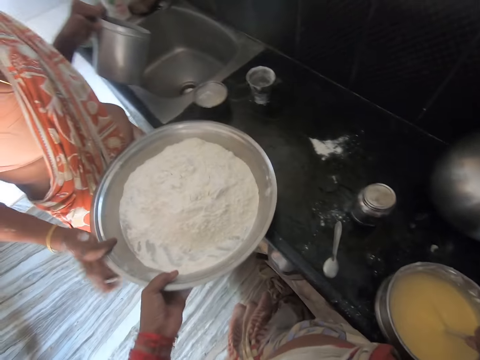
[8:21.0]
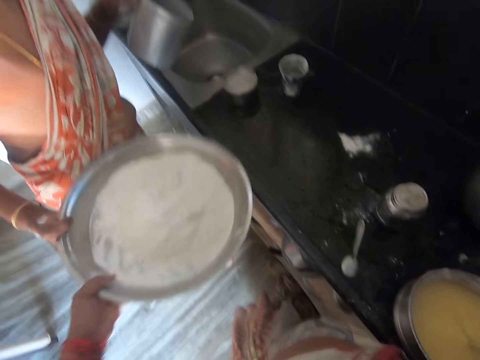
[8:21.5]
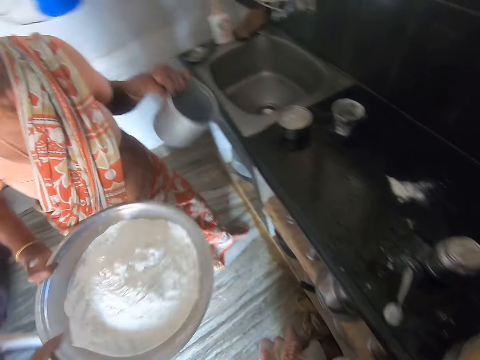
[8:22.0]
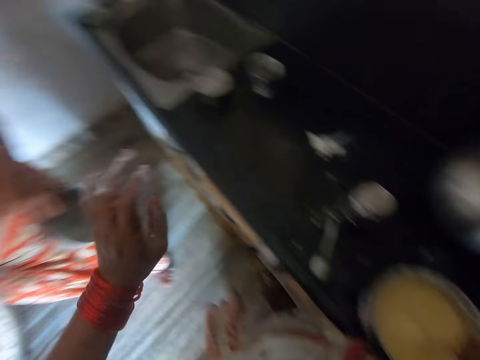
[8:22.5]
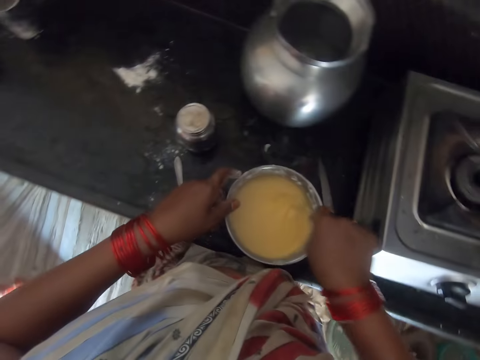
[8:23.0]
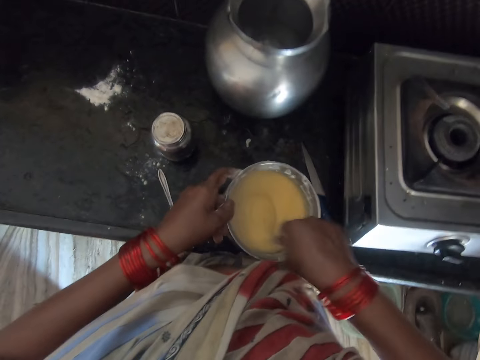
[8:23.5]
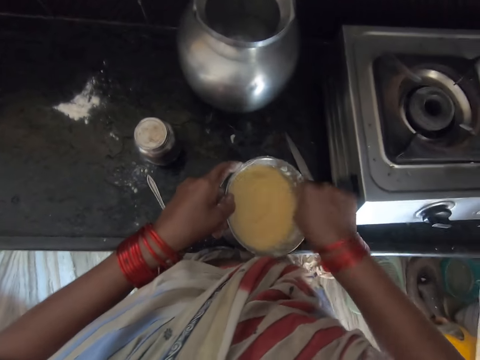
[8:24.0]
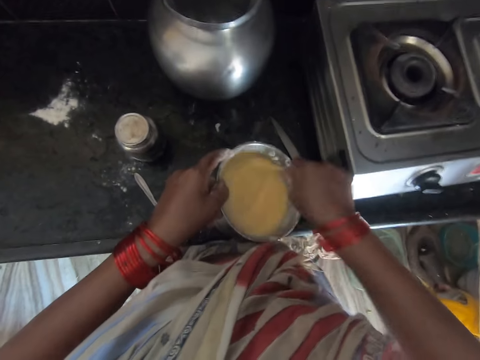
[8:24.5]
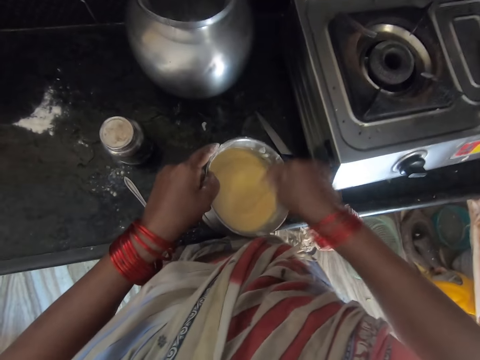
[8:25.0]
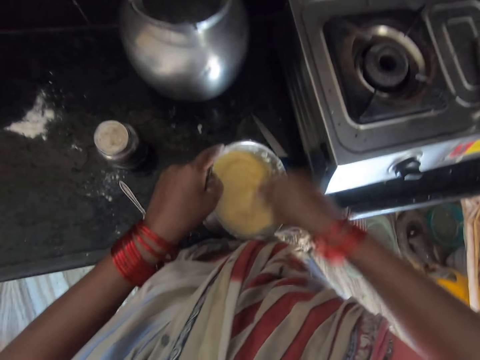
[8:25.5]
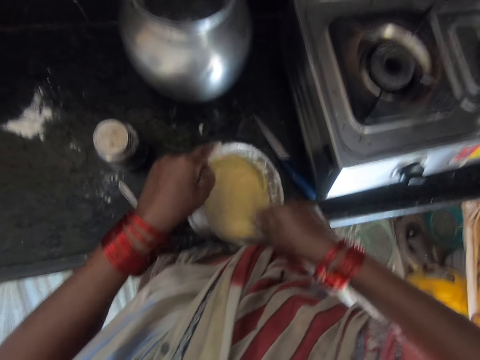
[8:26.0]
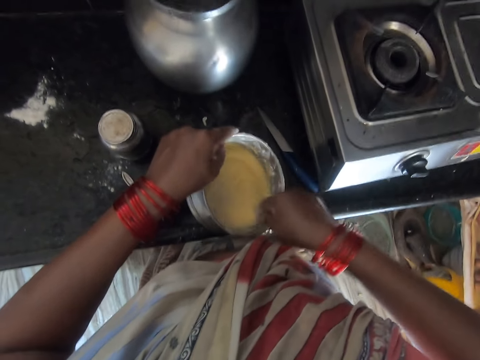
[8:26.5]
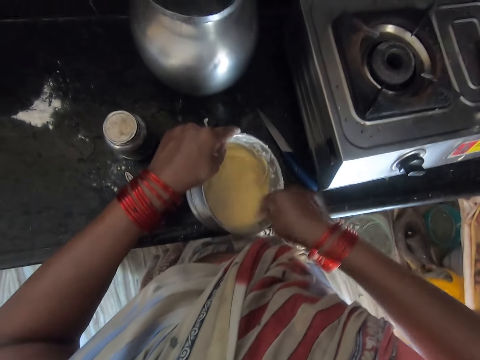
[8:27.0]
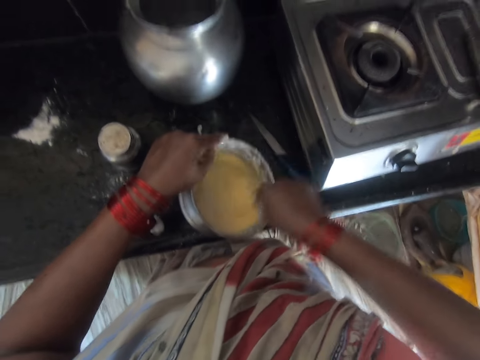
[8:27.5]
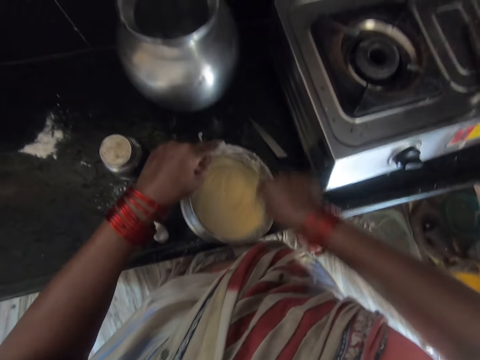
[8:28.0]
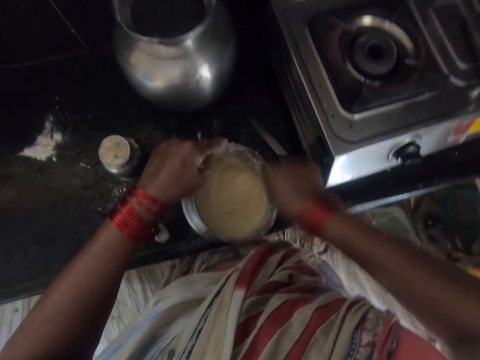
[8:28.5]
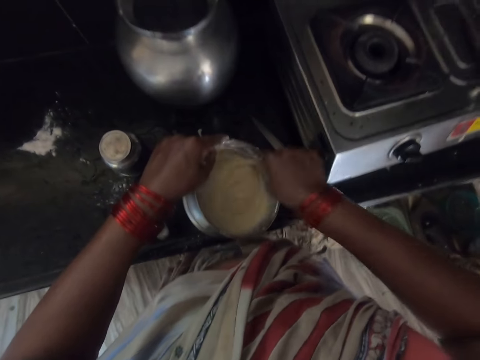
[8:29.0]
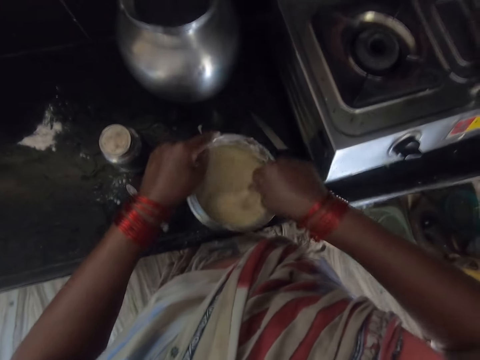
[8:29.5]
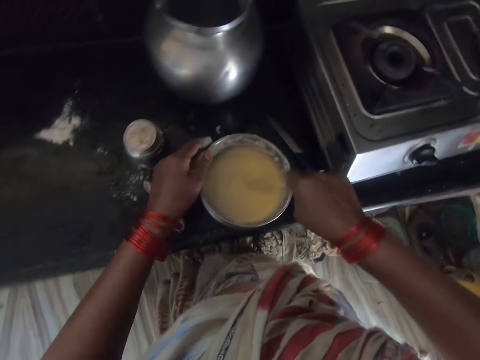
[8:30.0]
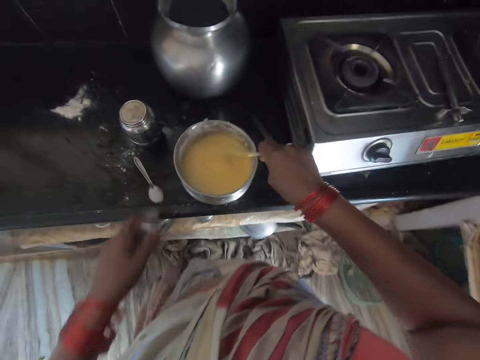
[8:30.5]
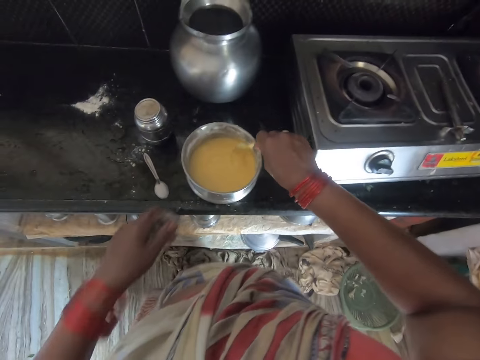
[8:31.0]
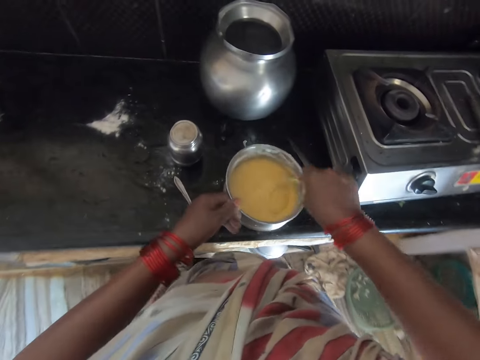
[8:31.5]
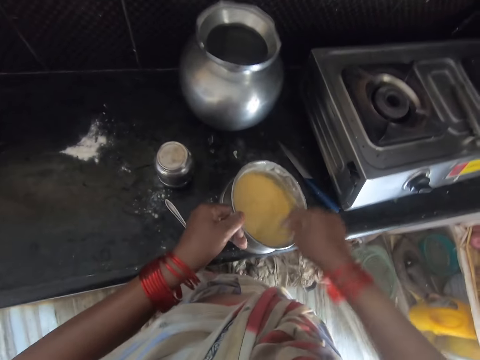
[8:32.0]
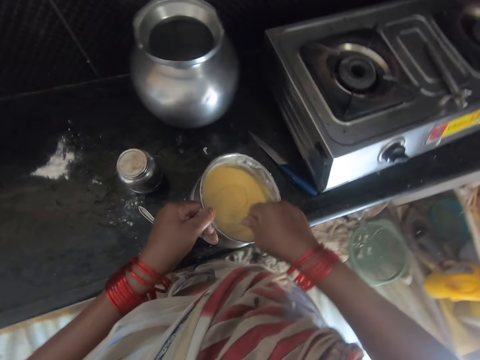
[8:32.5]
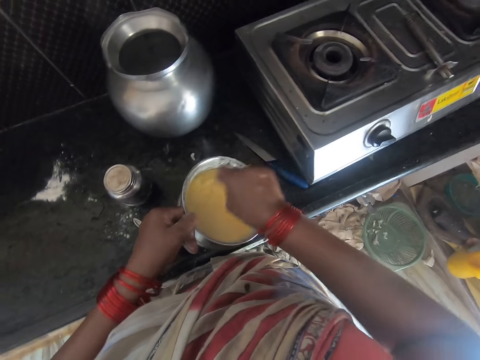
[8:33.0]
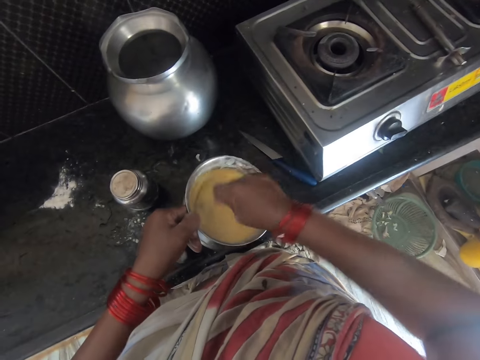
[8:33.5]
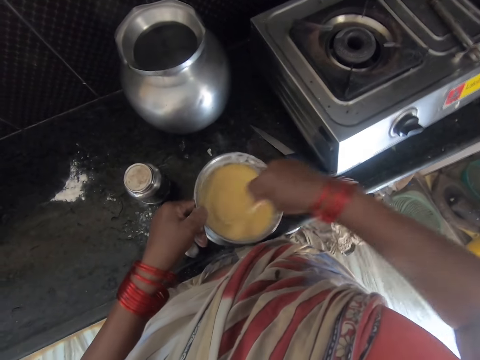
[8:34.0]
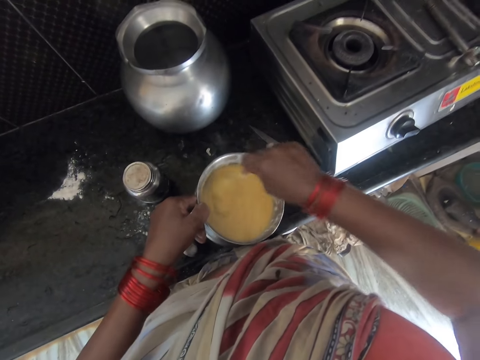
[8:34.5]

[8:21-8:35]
The camera wearer lifts the tray off the counter. They give the tray to the woman. They stir the flour mixture. The woman walks away. The camera wearer puts their left hand on the bowl. They stir the flour mixture. They take their left hand off the bowl. They stop to whisk. They move back from the mixture. They start to whisk and put their left hand on the bowl.

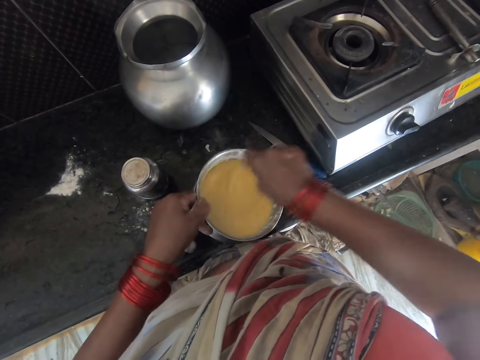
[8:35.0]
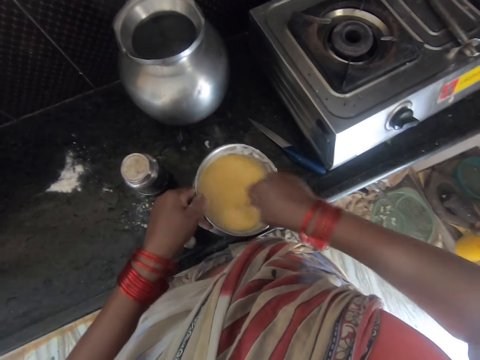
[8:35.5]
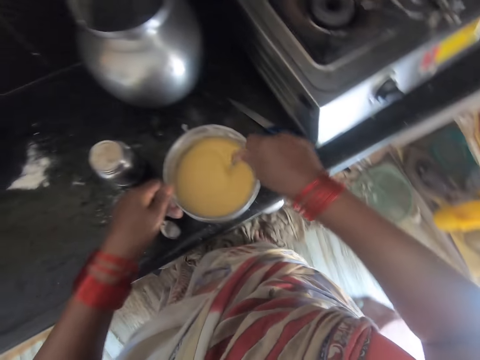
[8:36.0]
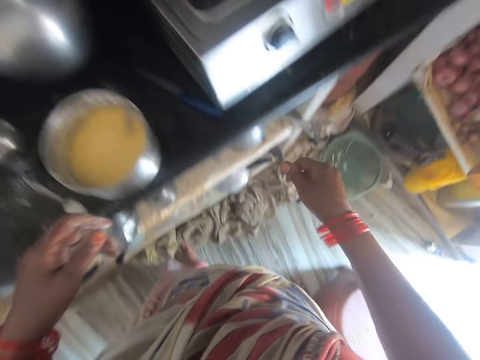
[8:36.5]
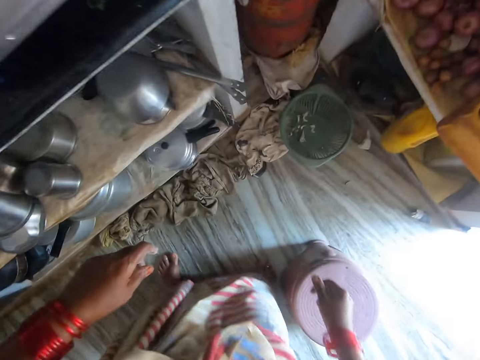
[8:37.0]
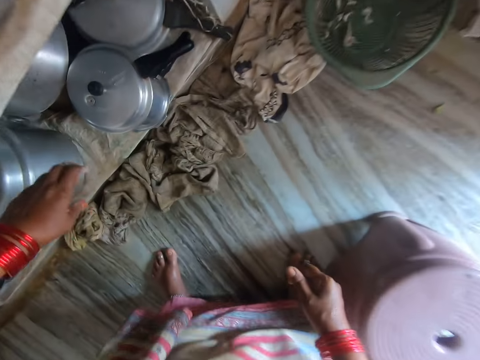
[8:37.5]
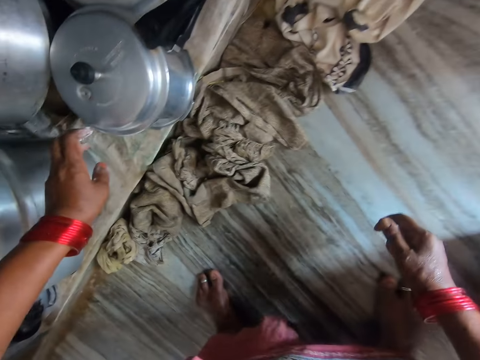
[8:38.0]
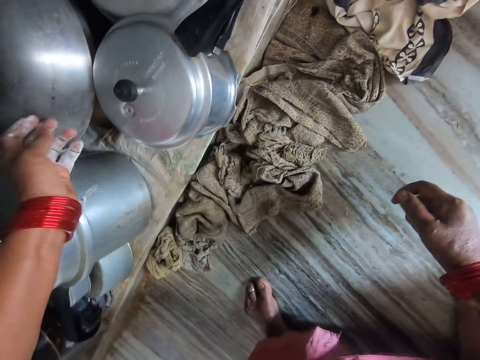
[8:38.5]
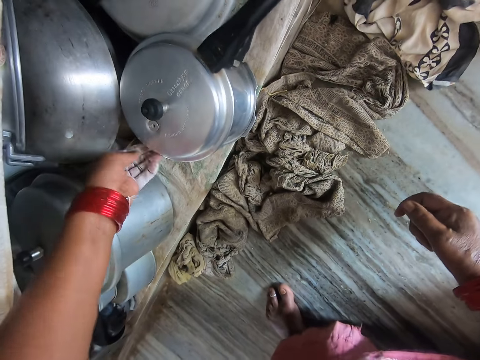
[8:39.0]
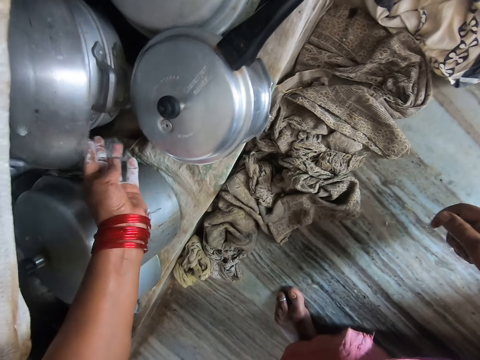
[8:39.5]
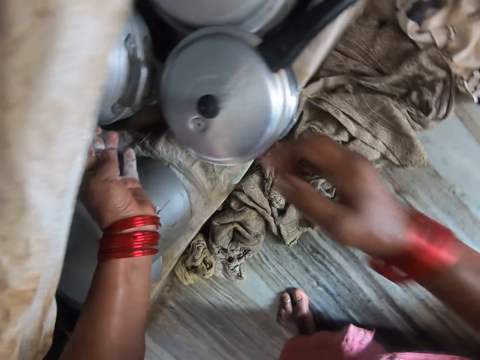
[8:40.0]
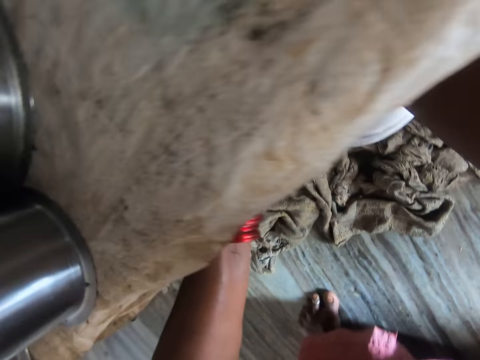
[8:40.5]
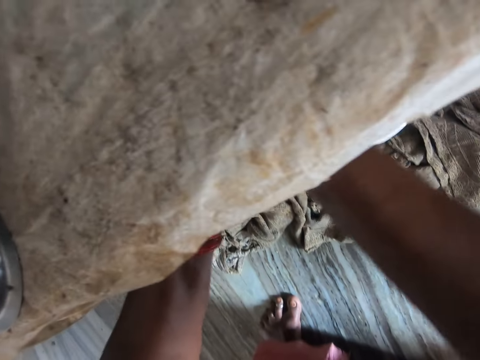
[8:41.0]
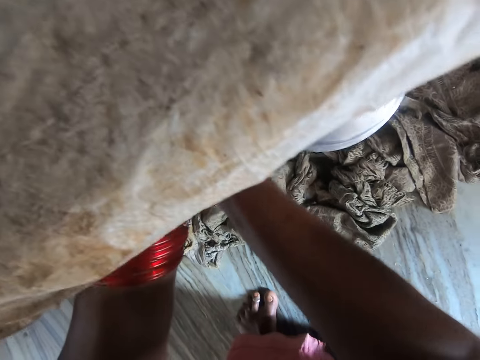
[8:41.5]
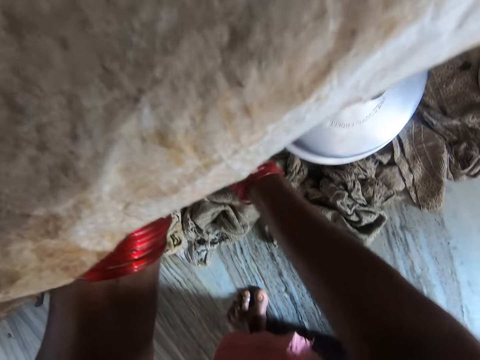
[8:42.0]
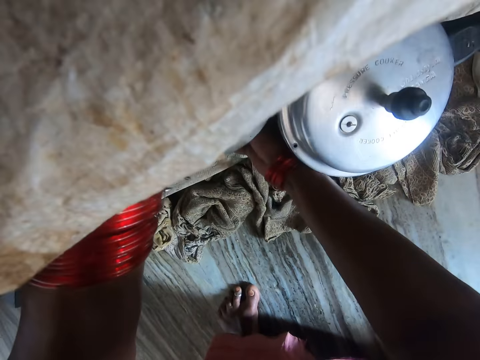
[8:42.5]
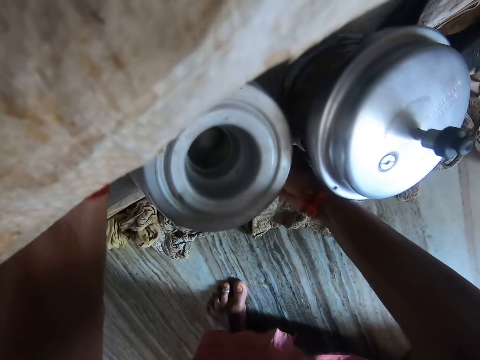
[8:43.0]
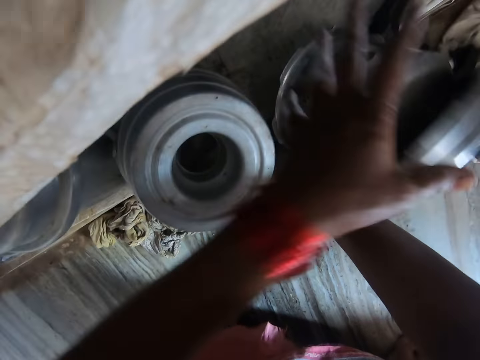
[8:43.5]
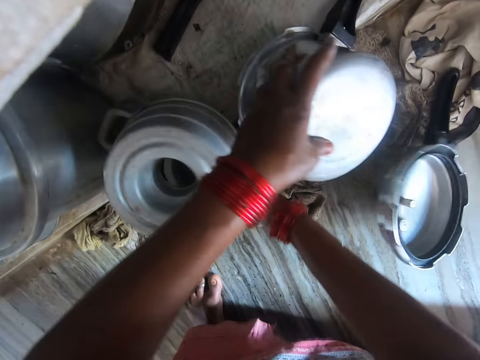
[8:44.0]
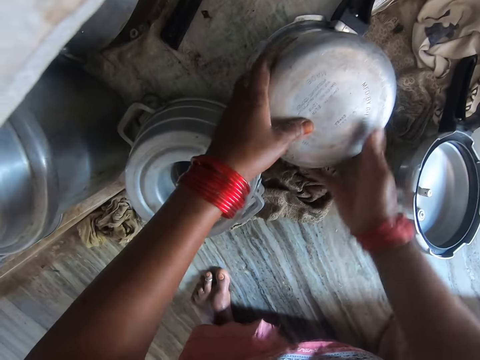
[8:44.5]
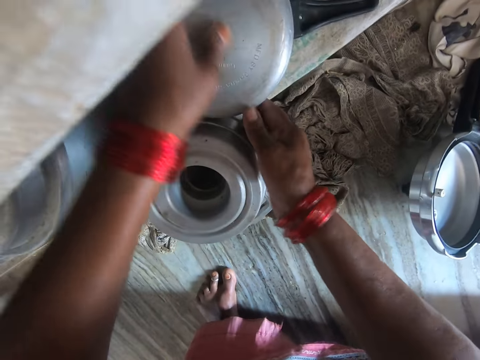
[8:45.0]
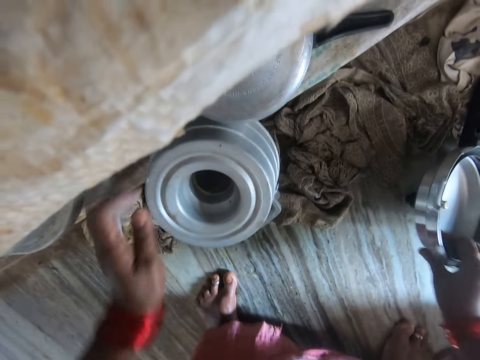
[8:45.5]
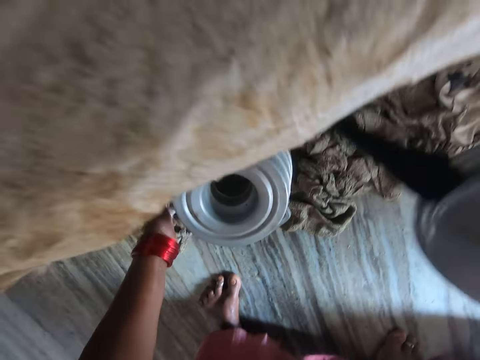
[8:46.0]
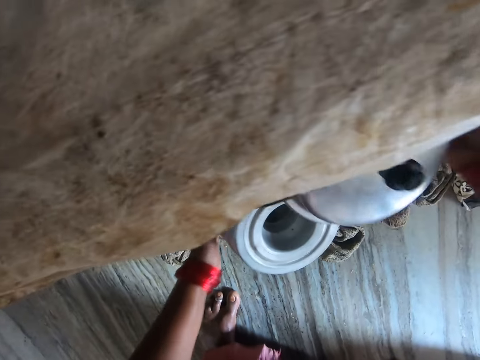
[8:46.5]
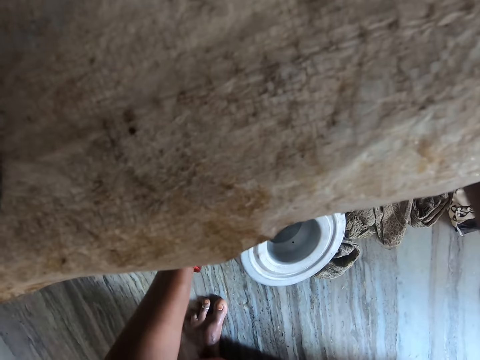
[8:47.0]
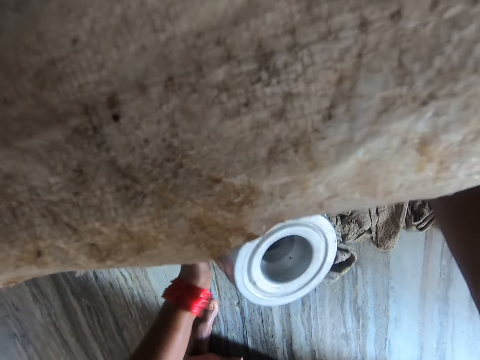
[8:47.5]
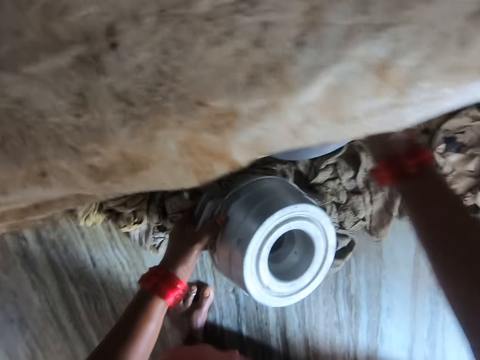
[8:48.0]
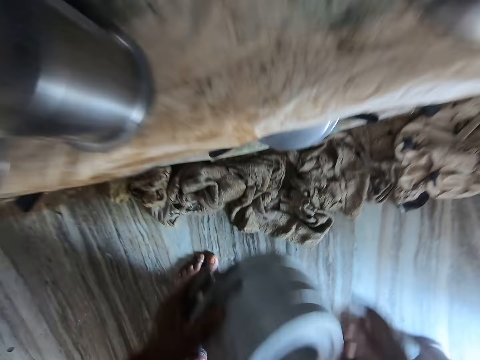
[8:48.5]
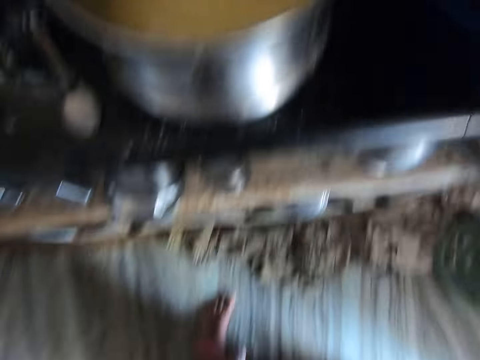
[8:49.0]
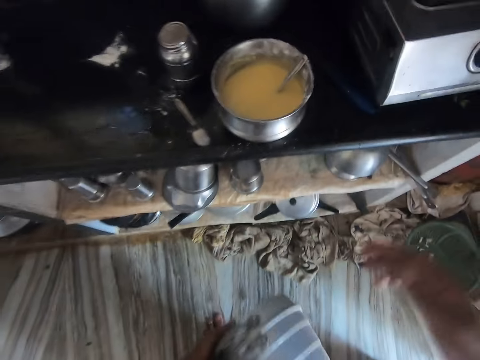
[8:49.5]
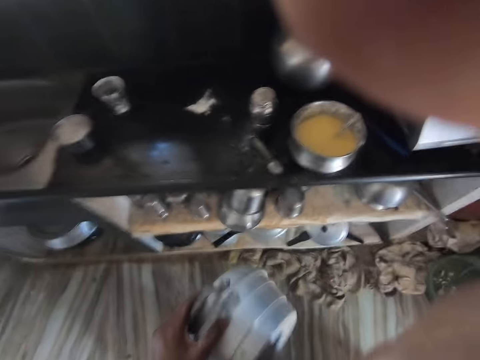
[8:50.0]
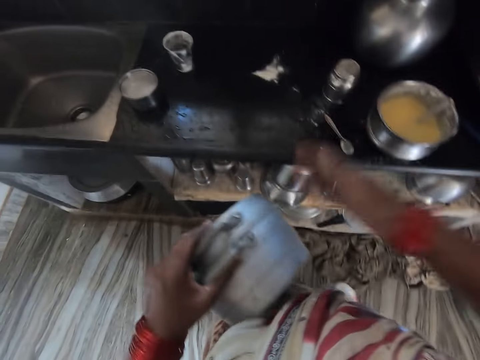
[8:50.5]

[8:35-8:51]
The camera wearer stops to whisk. He bends down. He lifts a pot or pan on the shelf with his left hand. He stretches his hand into the shelf. He uses his hand to stop the pot from falling to the floor. He pulls out the pot. He uses his left hand to hold the pot. He drops the pan on the floor. He takes his hand off the pot in his right hand. He puts the pot back in the shelf. He touches the pot lid on the floor. He picks up the pot lid on the floor. He puts the pot lid back on the shelf. He picks the baking pot from the floor. He stands upright. He raises his right hand towards his face.
